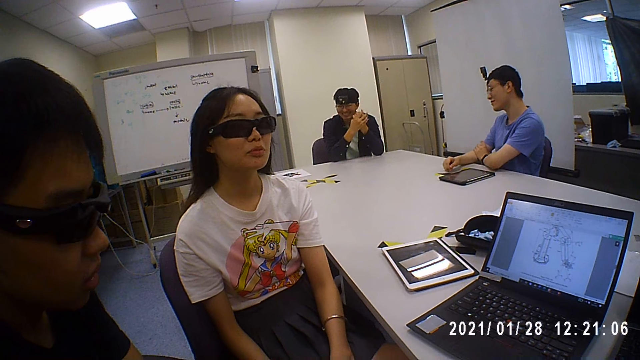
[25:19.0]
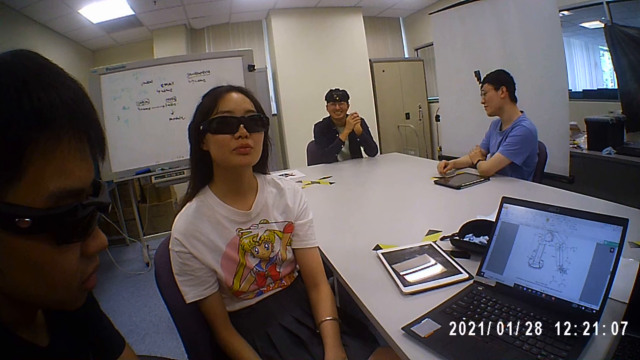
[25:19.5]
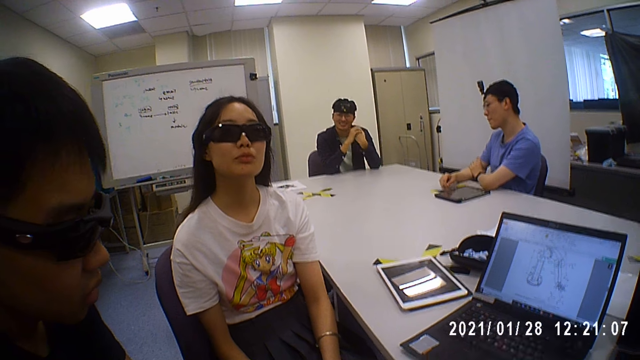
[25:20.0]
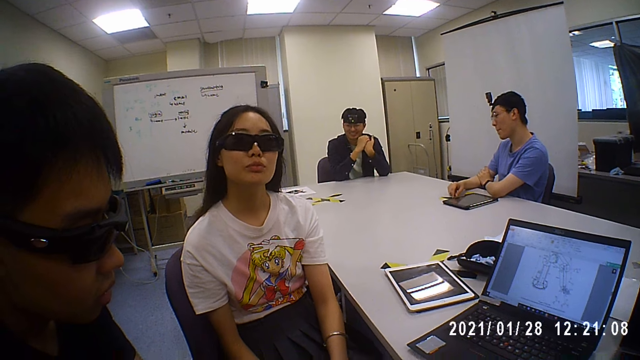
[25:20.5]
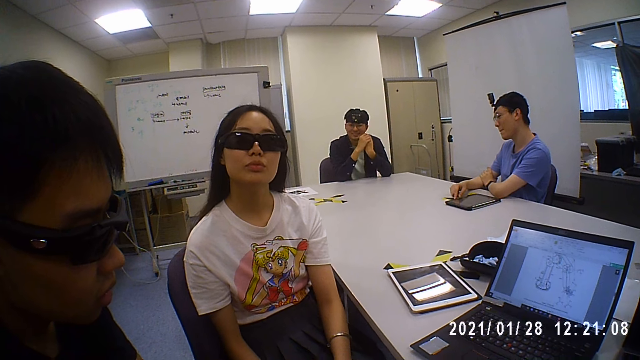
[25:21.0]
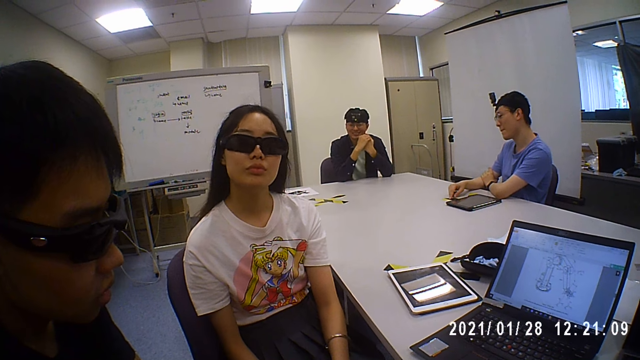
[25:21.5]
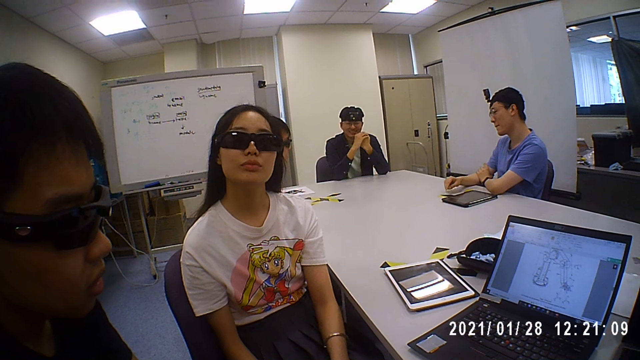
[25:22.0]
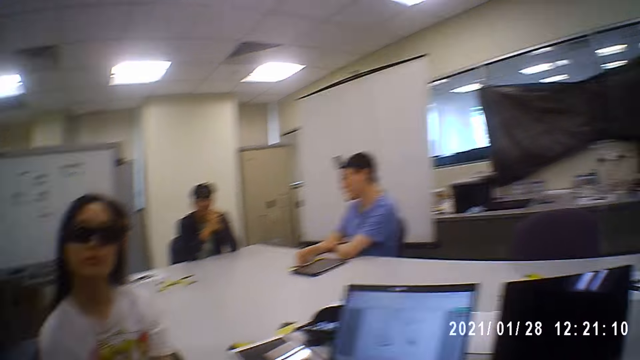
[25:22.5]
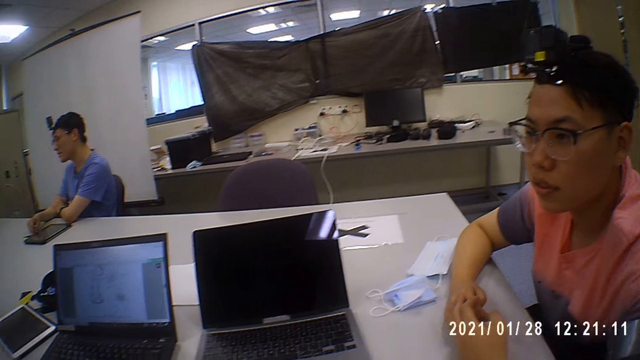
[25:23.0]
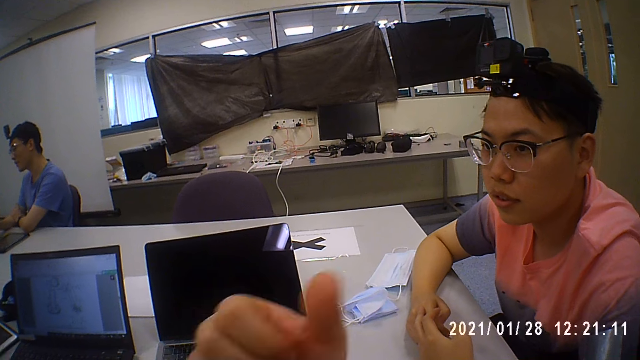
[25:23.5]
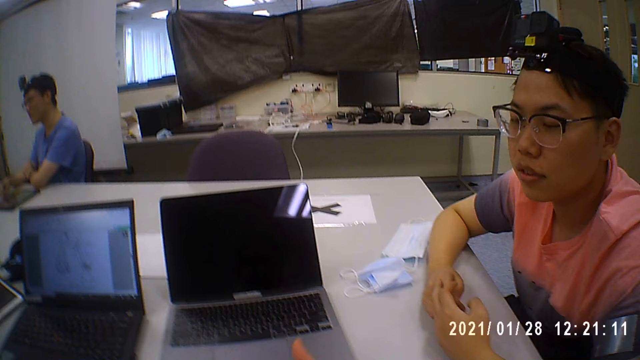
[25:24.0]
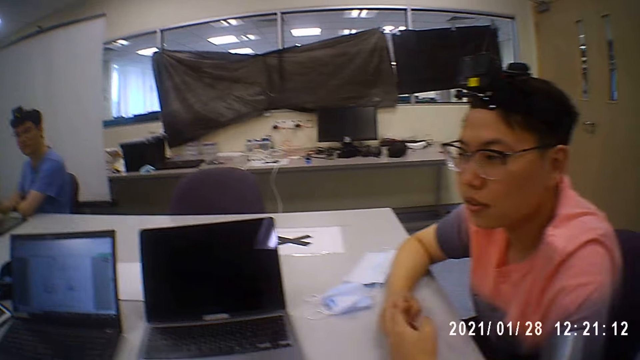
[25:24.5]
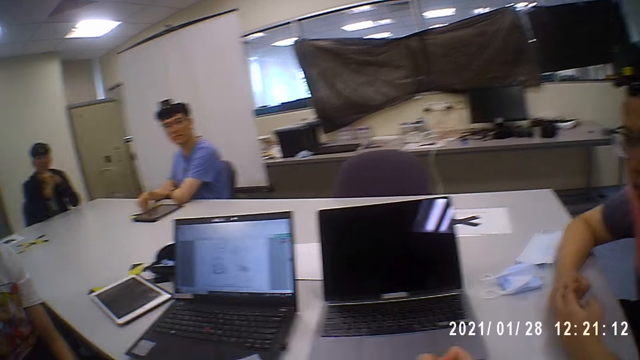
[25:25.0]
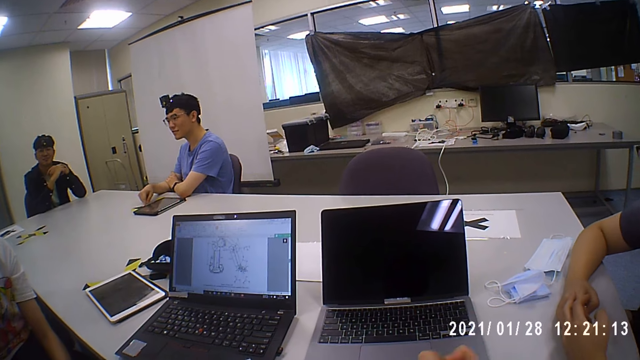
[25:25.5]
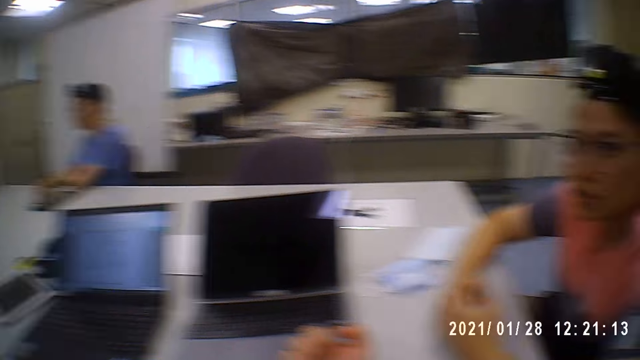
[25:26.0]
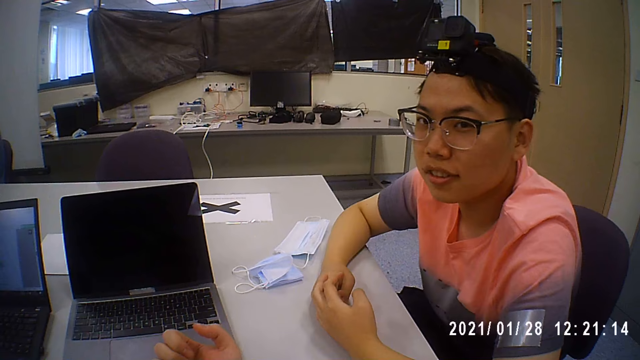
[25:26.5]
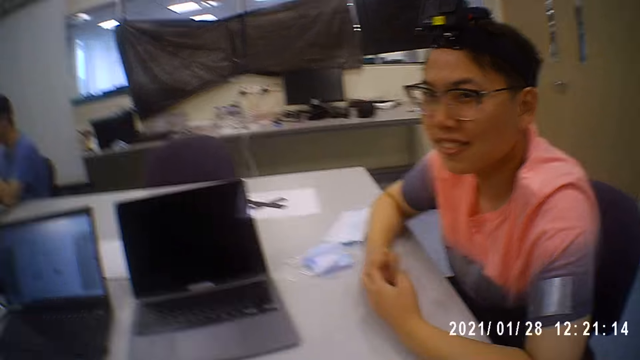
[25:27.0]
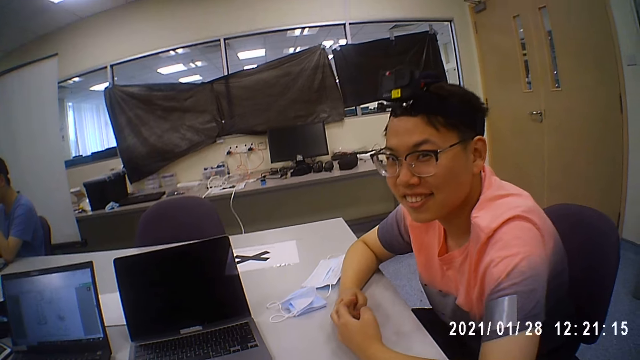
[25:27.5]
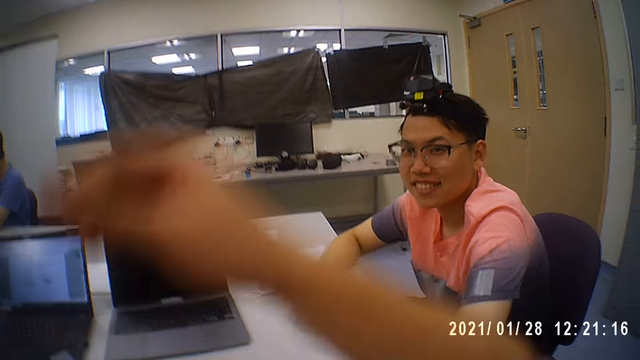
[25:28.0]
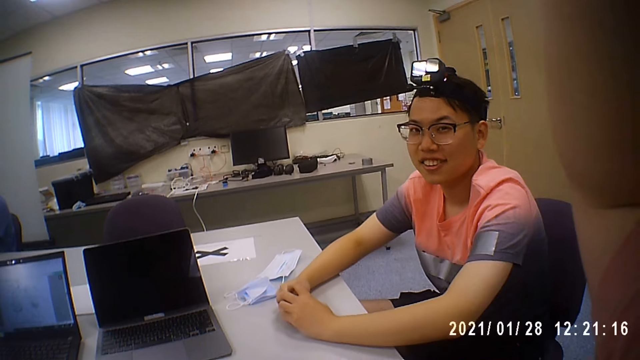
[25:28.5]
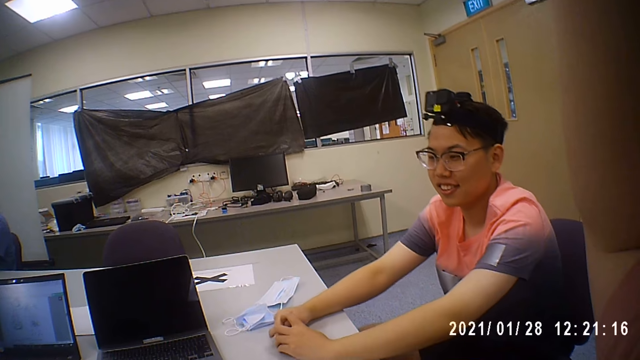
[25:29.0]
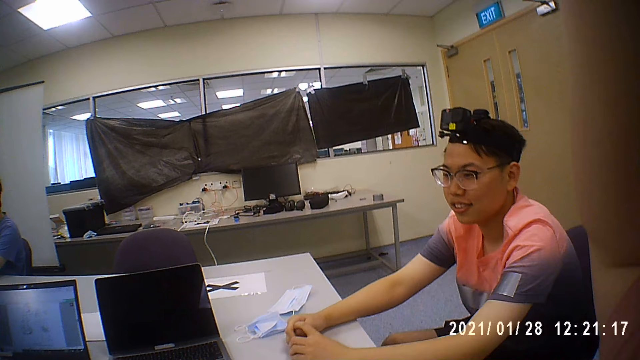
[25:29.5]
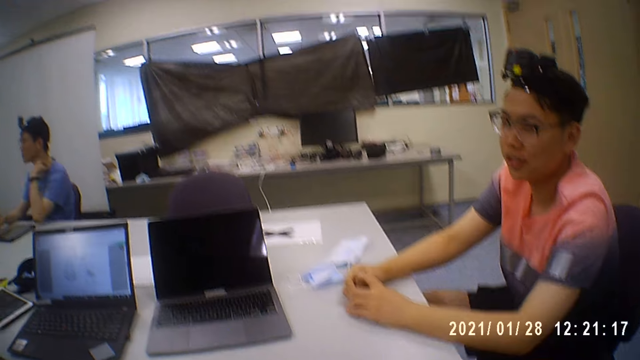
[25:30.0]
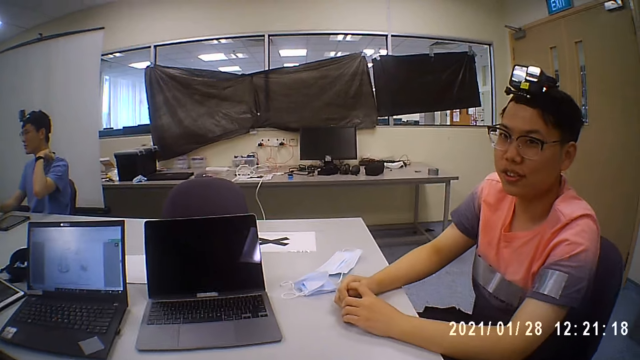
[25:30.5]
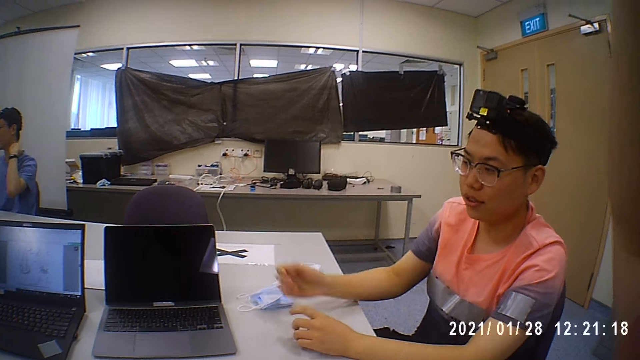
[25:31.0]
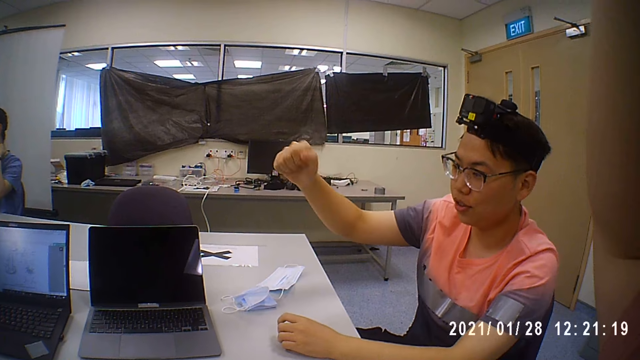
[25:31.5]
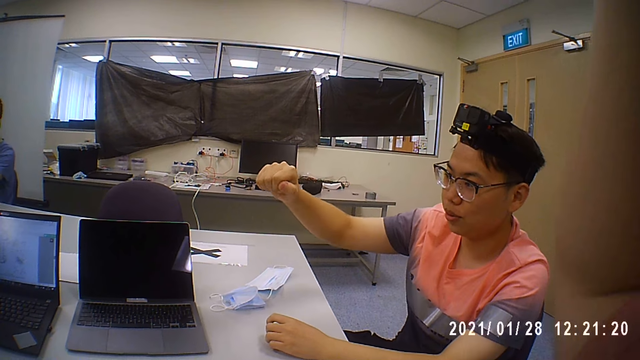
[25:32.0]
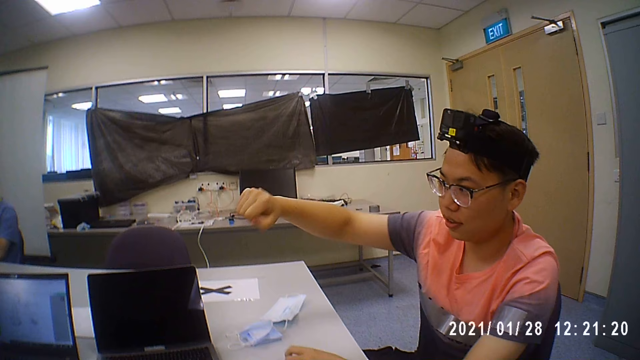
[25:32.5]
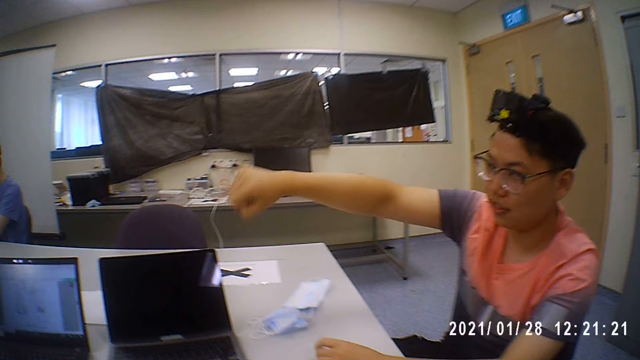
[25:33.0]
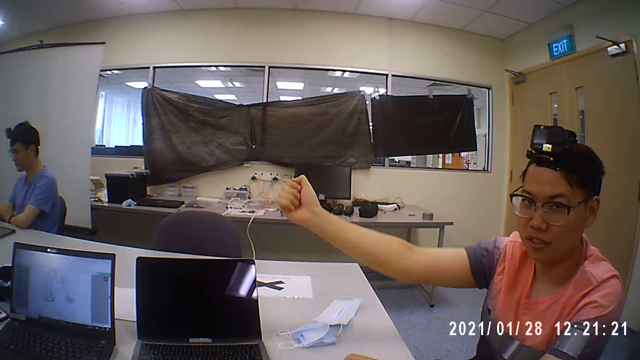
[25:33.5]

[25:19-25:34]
The camera wearer turns to a man. He talks to the man. The man swings in his chair. The camera wearer adjusts a camera on his head with his right hand. He moves his hand up. The man talks to the camera wearer. The man raises his right hand and gestures with his hands.

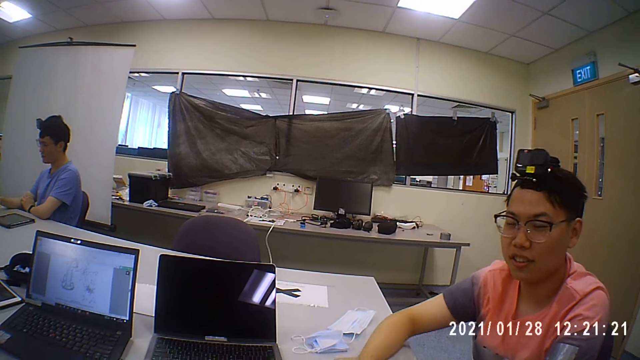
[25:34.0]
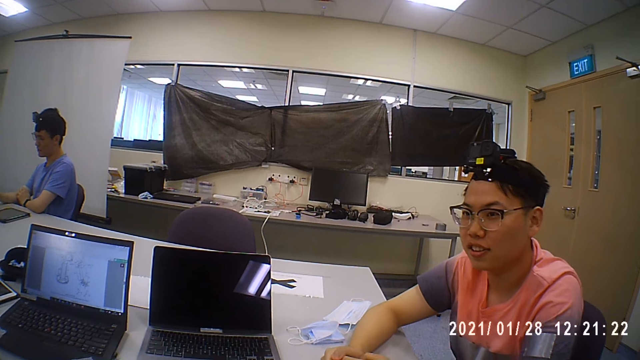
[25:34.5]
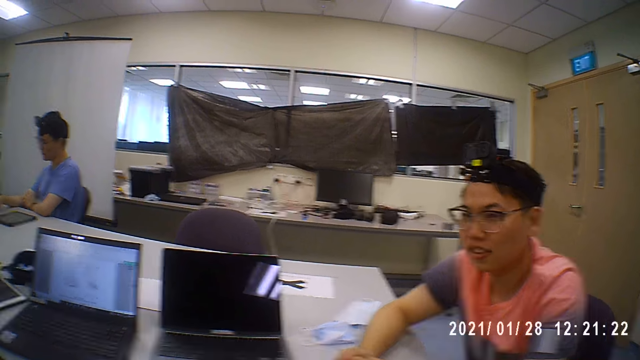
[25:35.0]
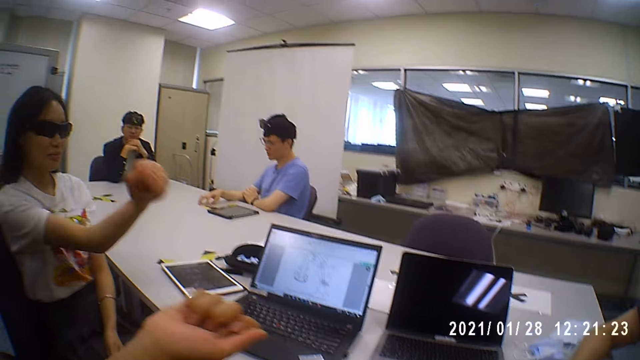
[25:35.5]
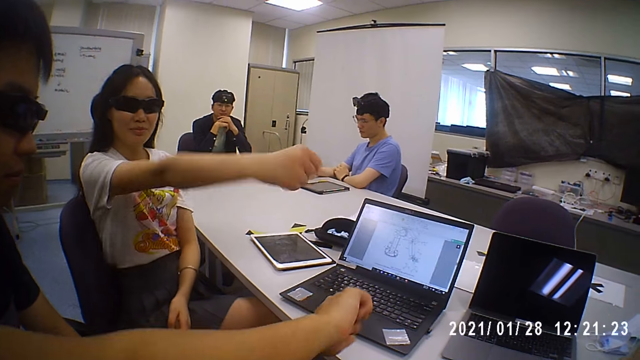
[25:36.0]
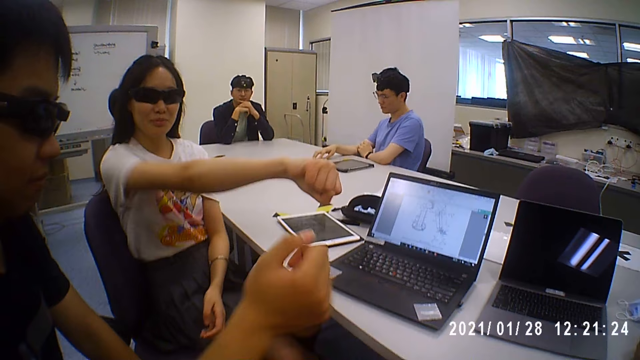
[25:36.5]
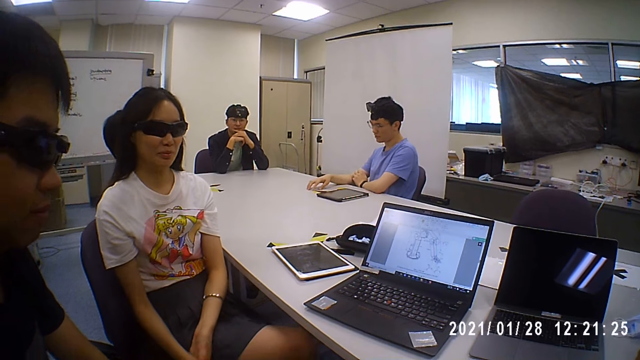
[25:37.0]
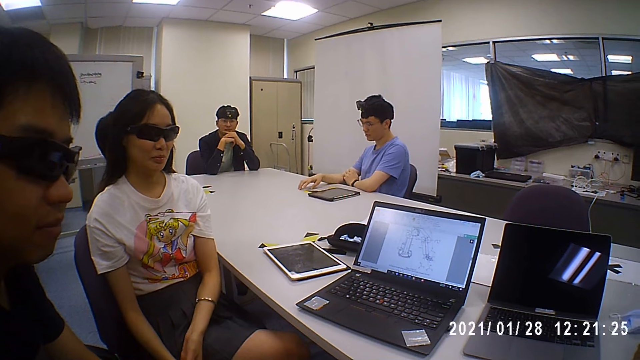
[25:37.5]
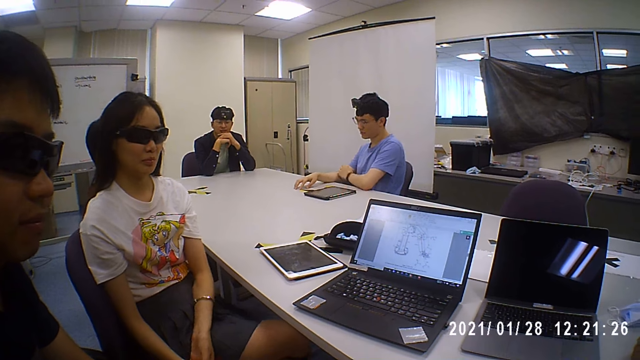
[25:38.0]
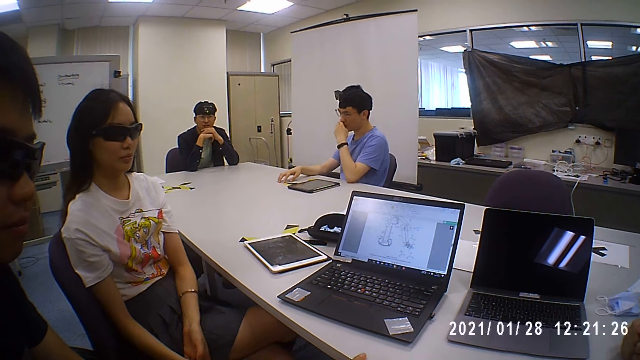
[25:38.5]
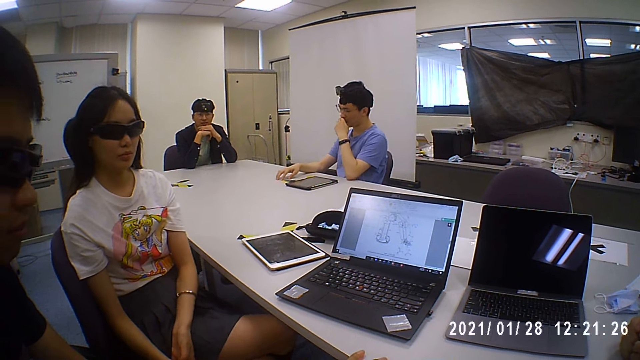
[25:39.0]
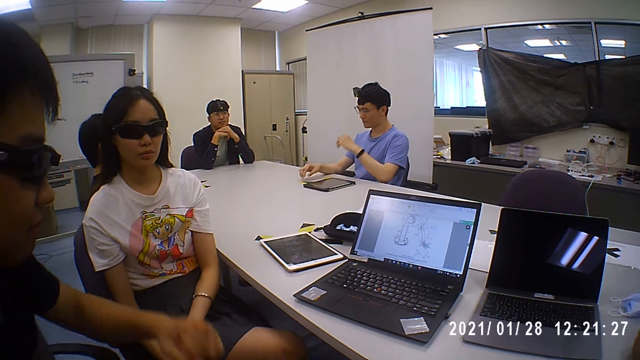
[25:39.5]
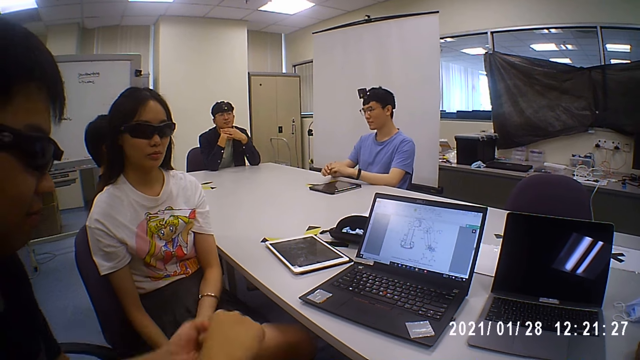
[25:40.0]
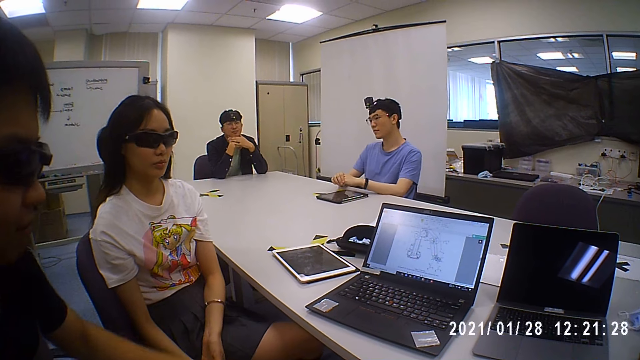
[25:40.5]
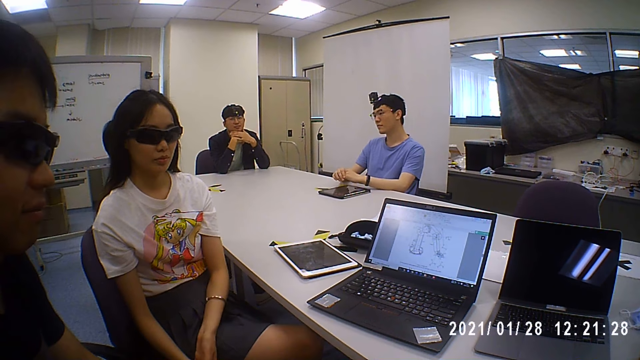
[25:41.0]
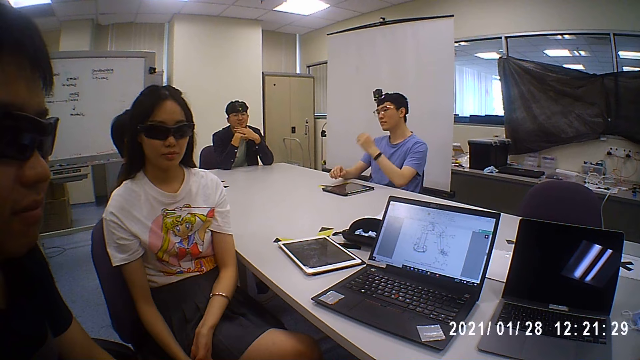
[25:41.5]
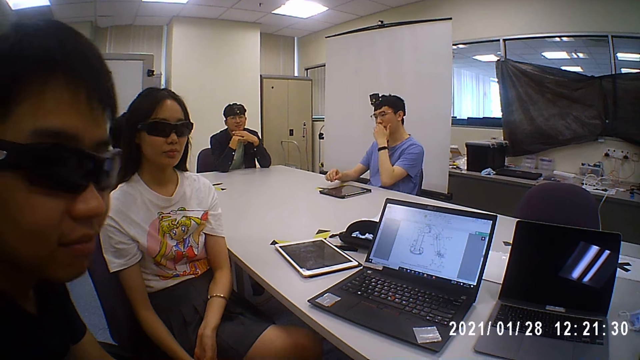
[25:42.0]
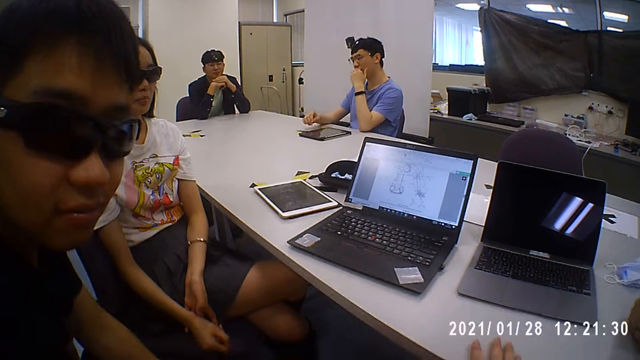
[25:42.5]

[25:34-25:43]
A woman shakes her right hand. A man shakes his right hand. The woman and another man gesture their hands. A person talks to the camera wearer. The woman swings in her seat. The other man holds his chin with his left hand. The other man gestures his hands and places his hands on the table. The woman shakes her head. The other man holds his chin with his left hand.
